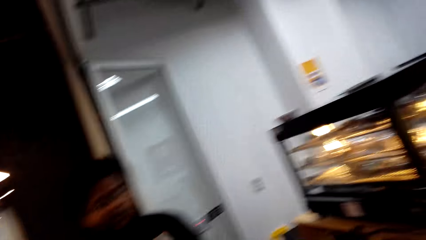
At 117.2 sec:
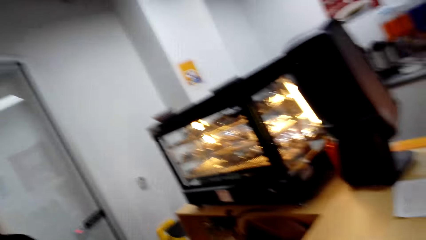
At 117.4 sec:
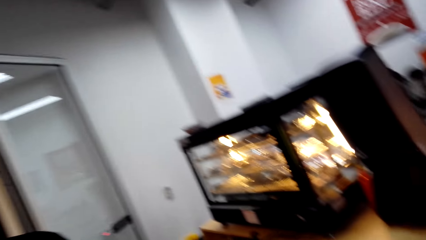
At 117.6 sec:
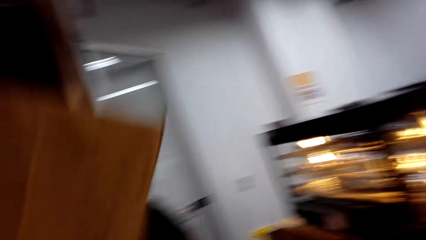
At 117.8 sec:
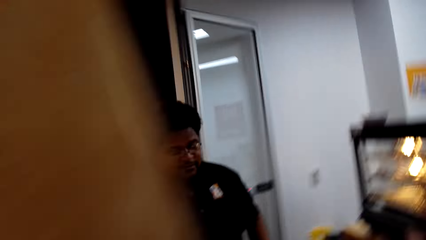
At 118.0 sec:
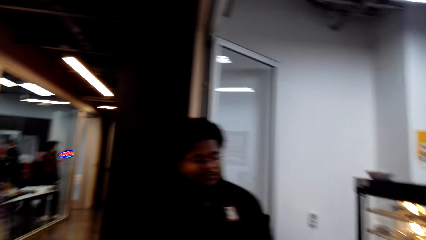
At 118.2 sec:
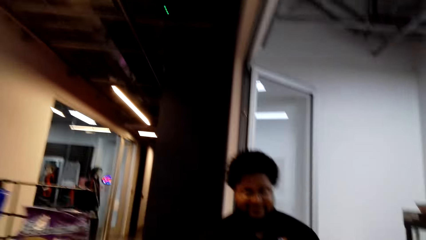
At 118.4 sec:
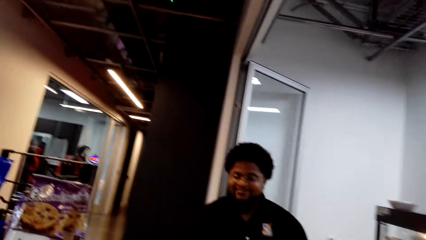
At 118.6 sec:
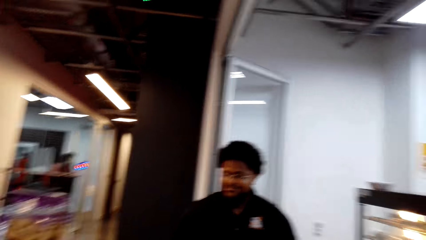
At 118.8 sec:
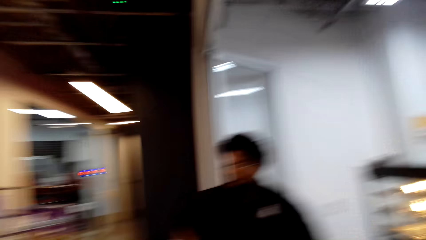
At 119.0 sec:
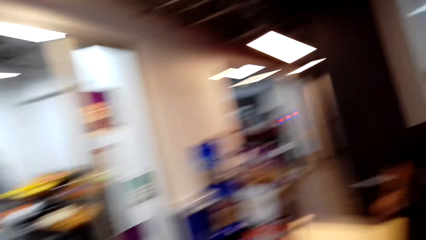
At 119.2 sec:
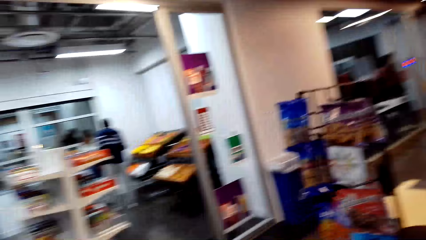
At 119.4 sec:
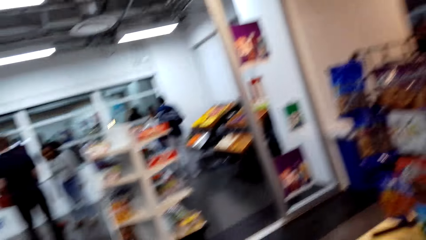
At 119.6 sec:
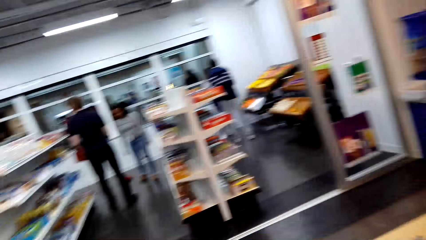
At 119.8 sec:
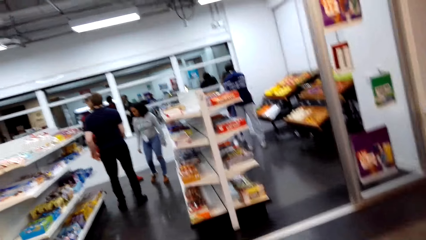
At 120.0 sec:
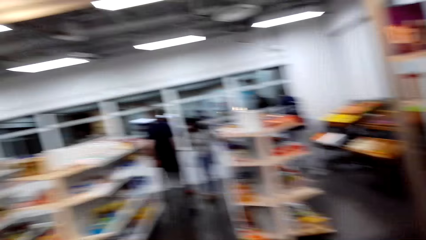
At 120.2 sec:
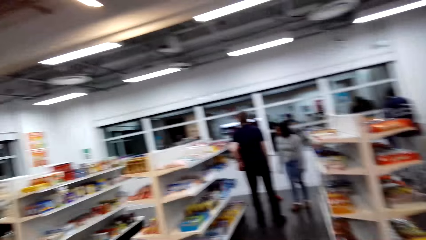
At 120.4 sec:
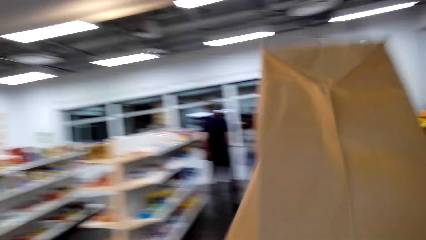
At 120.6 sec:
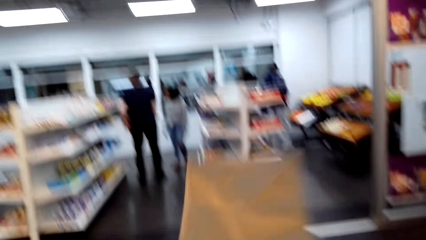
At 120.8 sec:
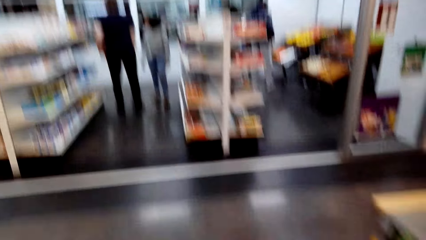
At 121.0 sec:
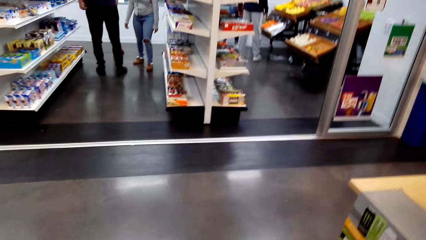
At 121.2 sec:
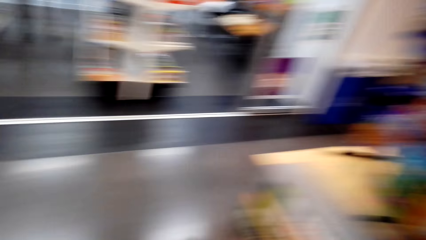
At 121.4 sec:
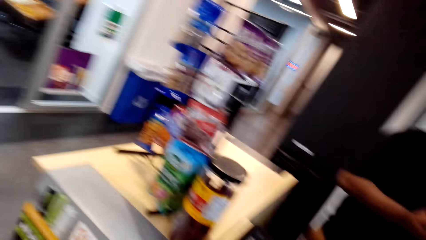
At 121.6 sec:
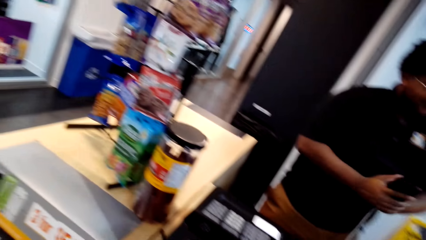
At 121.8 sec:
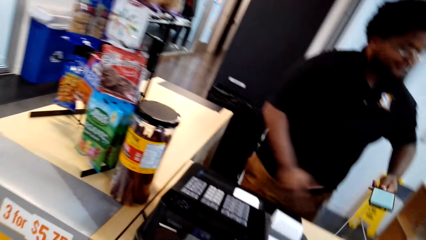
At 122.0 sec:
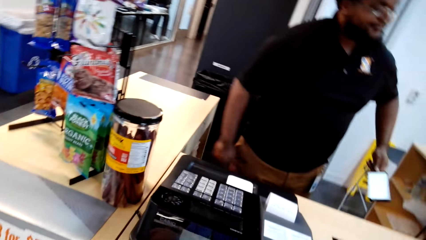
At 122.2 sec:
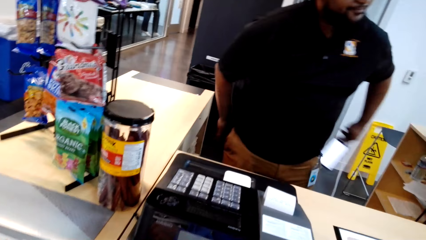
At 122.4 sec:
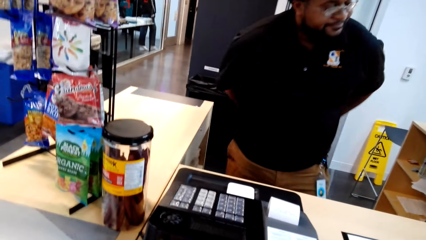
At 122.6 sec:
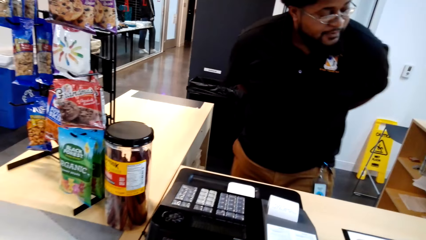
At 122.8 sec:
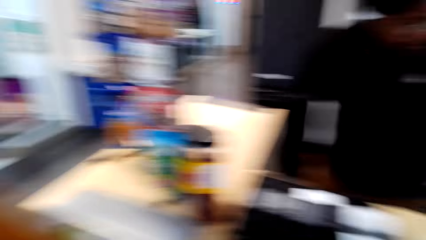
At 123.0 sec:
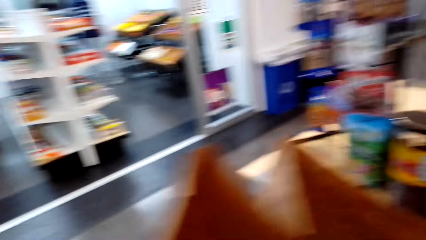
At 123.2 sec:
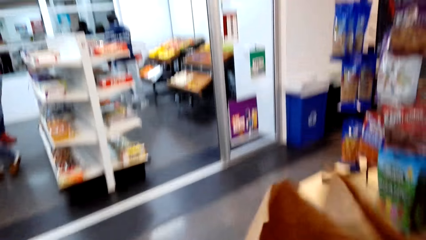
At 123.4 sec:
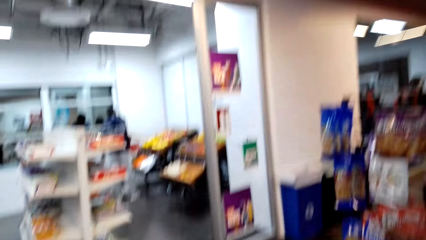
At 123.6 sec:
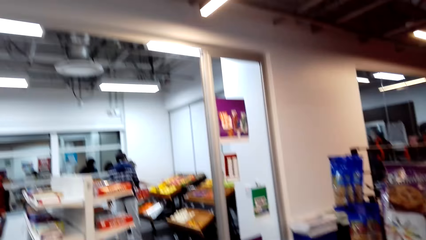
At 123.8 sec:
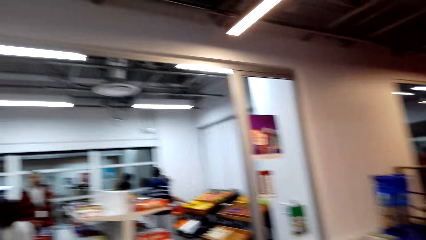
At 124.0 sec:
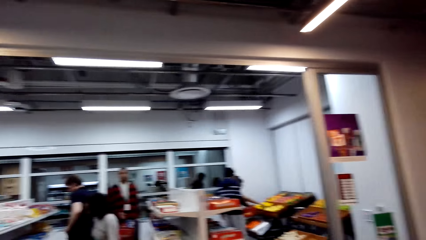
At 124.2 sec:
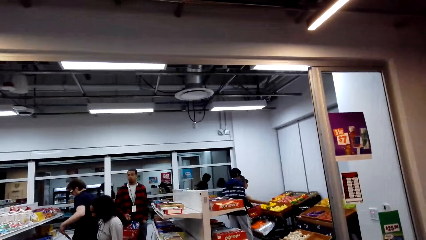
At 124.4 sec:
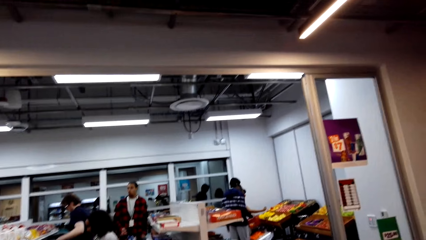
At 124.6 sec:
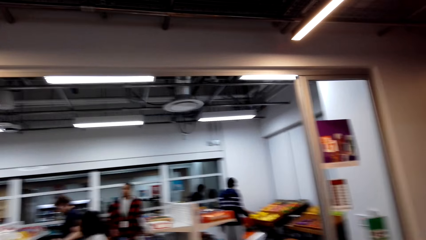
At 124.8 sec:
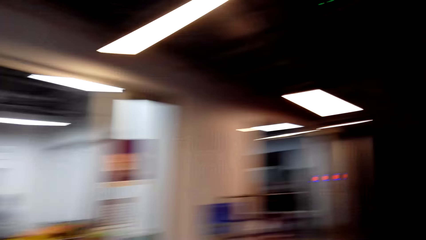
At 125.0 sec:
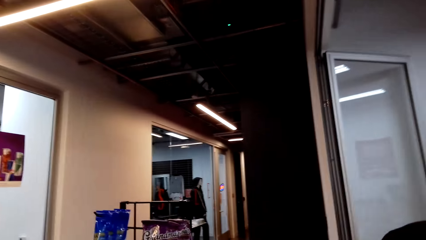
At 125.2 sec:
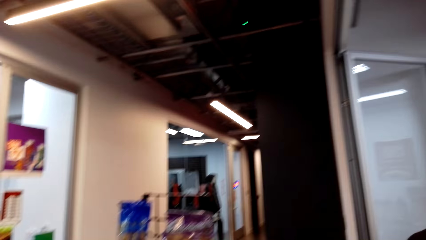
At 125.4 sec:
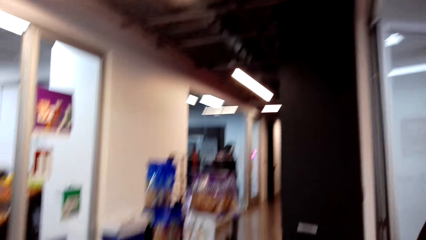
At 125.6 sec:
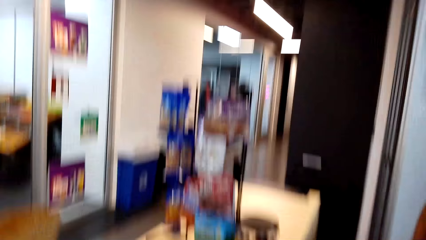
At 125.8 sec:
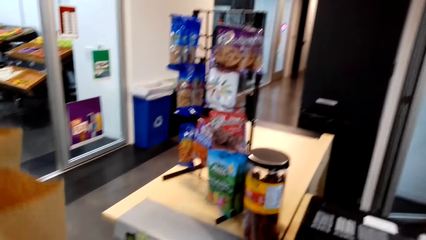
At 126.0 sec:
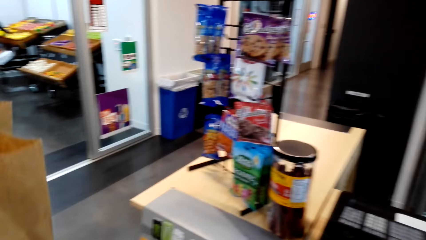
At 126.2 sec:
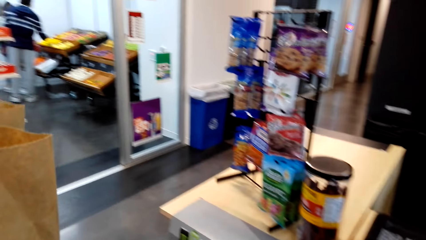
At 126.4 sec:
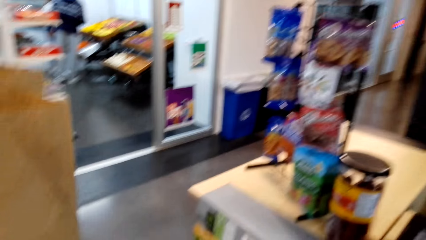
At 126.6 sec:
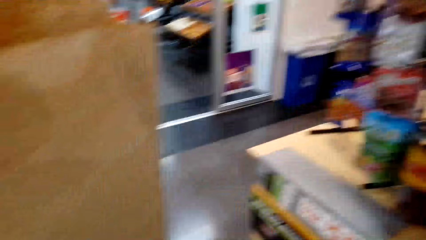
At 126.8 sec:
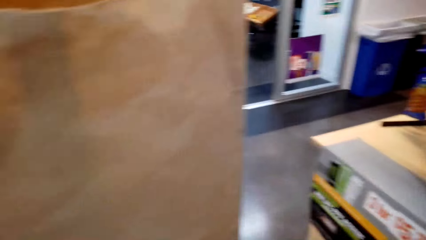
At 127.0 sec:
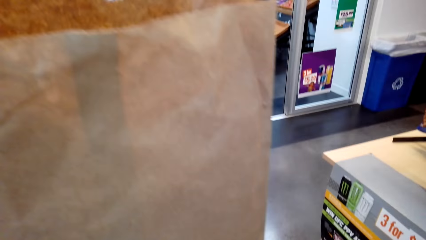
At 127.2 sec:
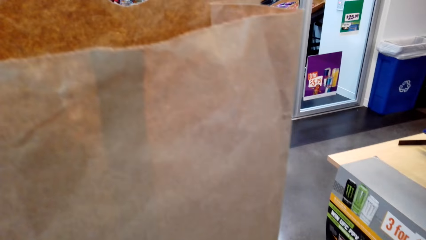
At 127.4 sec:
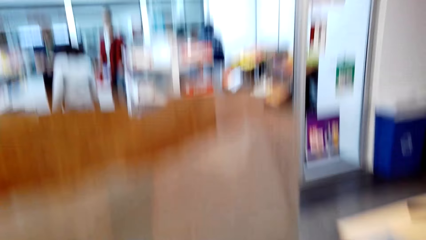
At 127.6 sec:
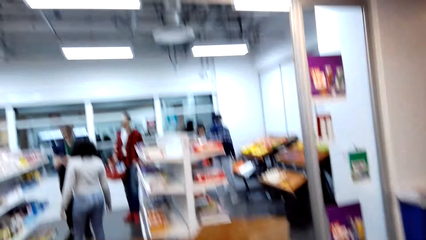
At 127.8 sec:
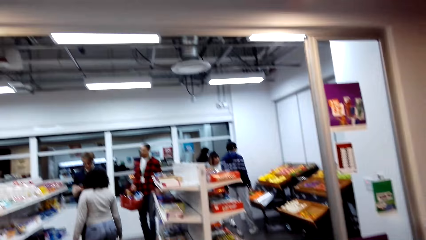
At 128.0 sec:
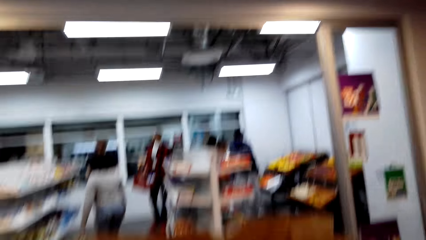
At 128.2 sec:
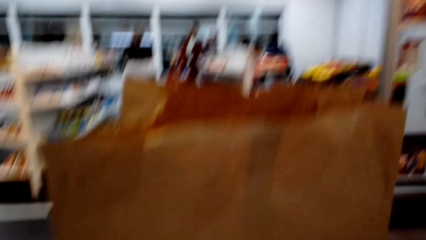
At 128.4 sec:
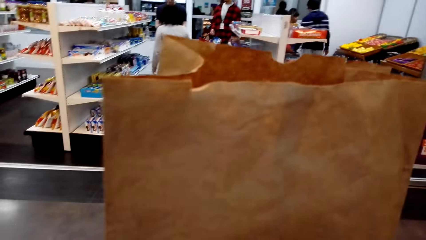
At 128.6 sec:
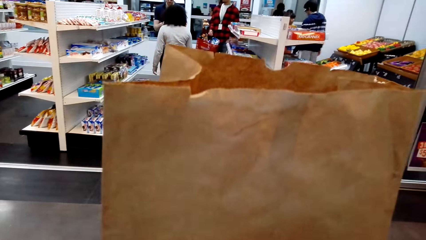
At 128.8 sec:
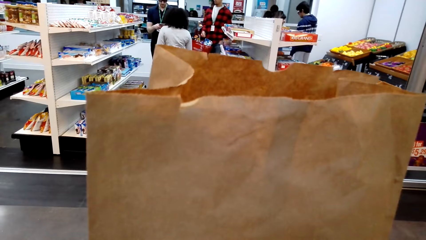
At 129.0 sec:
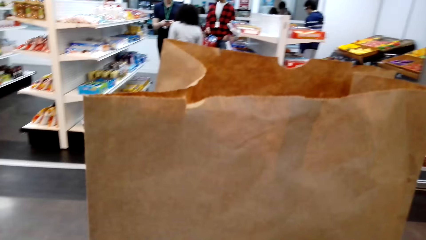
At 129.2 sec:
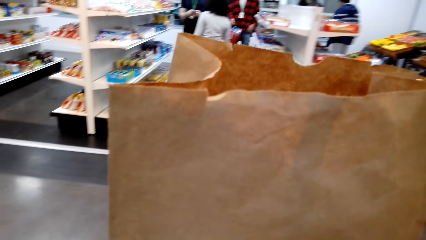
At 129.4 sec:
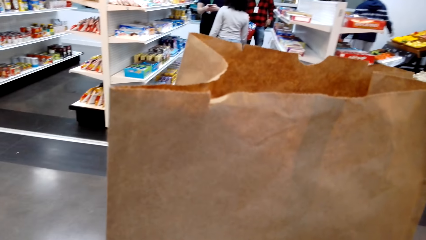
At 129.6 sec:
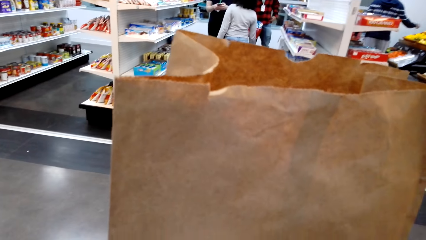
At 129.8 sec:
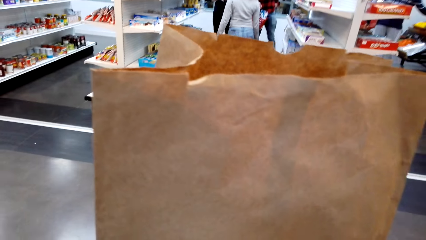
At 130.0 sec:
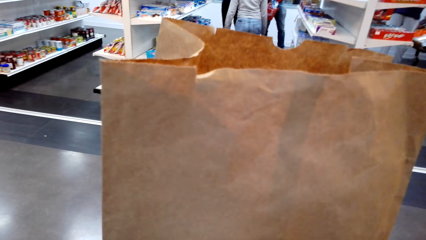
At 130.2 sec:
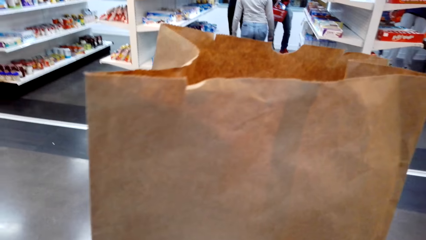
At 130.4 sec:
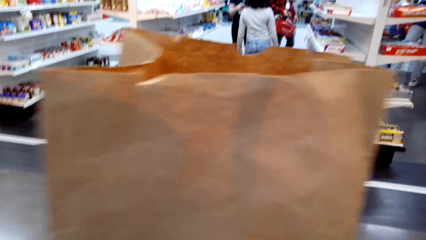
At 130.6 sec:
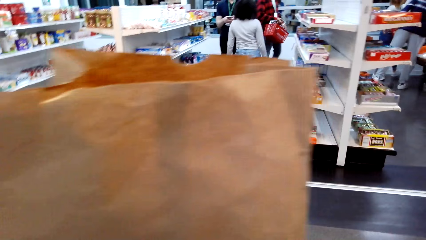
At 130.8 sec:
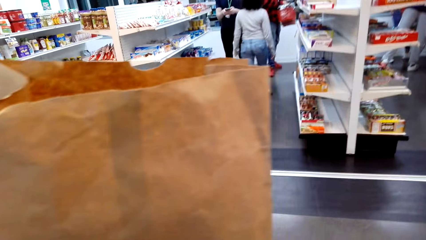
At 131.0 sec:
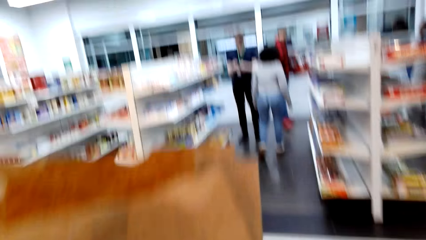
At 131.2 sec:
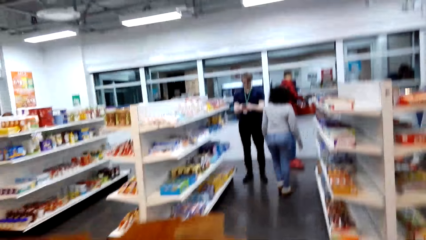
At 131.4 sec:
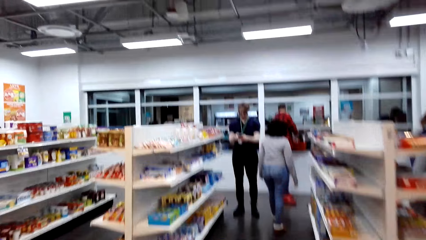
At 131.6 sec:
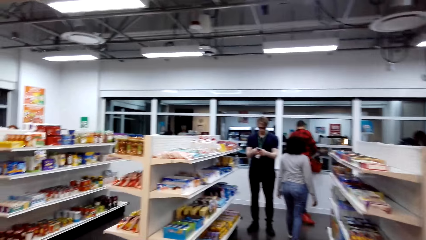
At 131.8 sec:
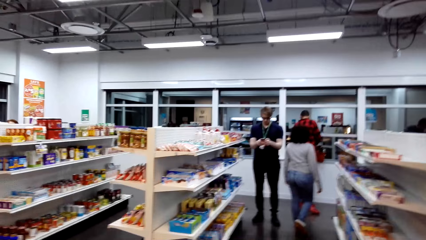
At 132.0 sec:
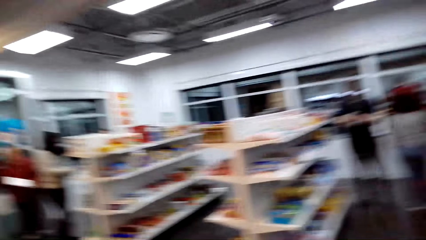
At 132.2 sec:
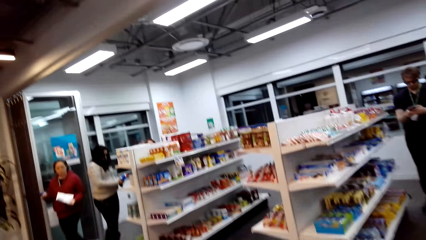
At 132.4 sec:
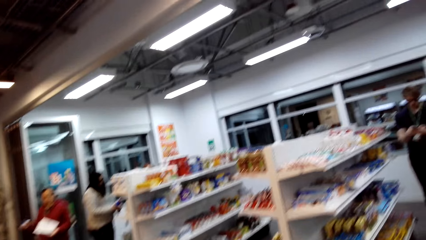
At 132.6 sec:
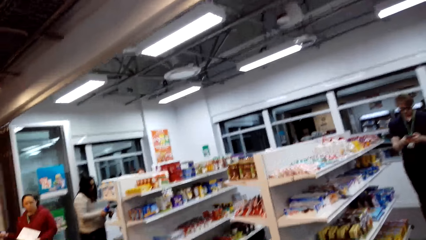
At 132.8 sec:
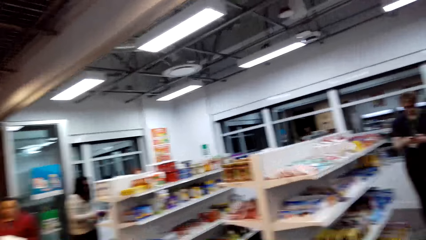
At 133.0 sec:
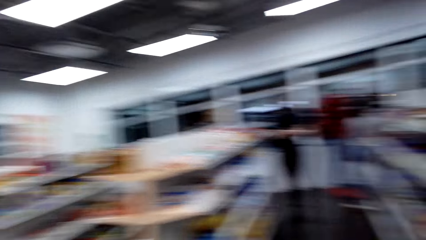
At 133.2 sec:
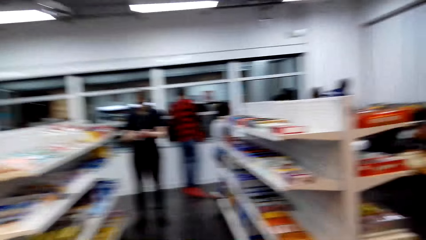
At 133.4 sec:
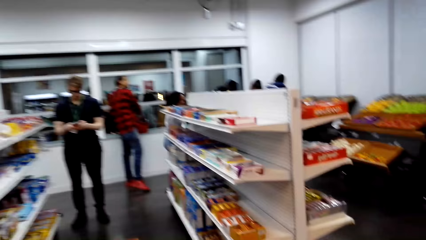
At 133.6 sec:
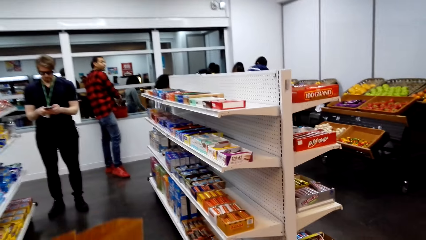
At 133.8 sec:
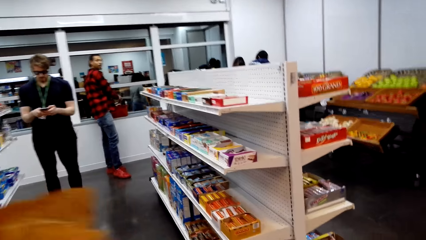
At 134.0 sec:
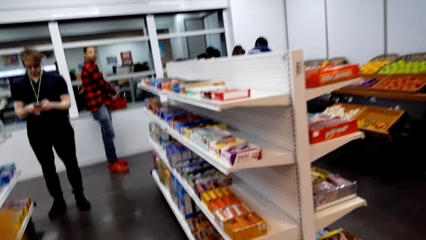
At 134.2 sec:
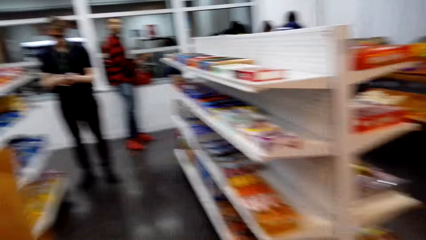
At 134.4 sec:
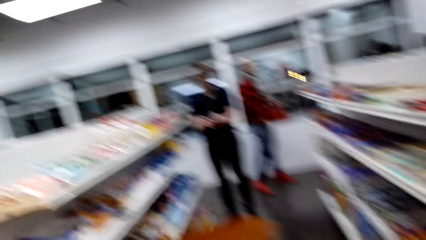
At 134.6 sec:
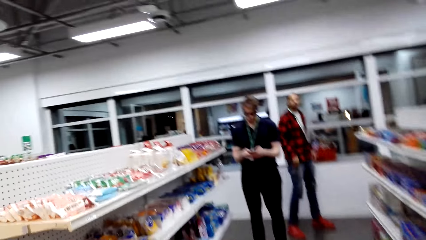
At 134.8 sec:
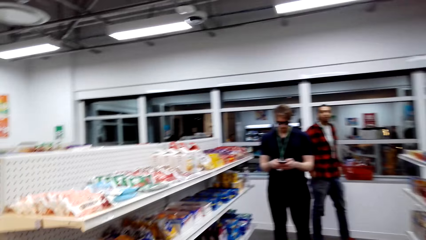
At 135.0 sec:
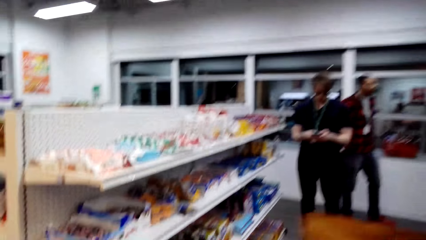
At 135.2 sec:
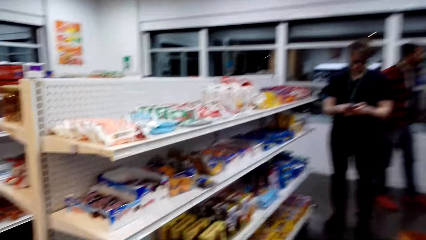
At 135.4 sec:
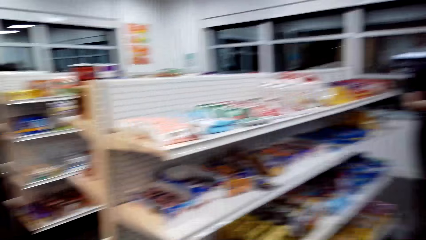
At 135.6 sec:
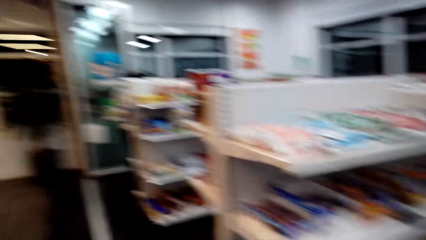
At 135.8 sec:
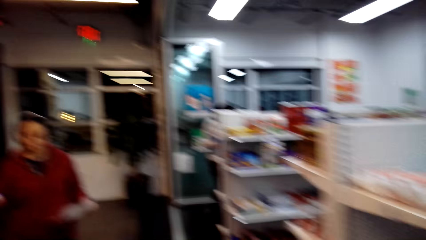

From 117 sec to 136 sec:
A man gives the camera wearer the brown paper bag or grocery bag. The camera wearer turns aside. They look around. They fling the brown paper bag. The man moves the sensor to the back. The camera wearer looks around. They look at the grocery bag. They look around. A woman walks. The camera wearer walks towards the shelves.
